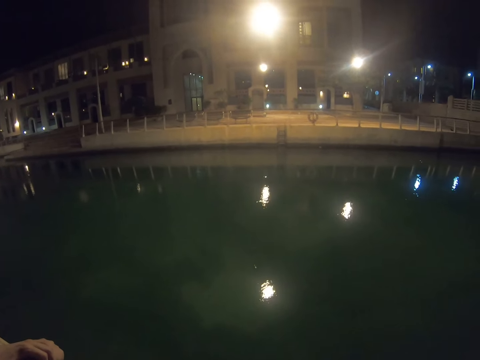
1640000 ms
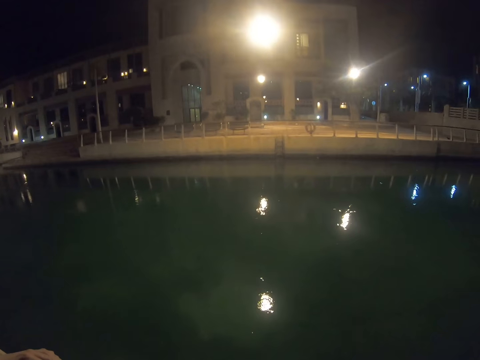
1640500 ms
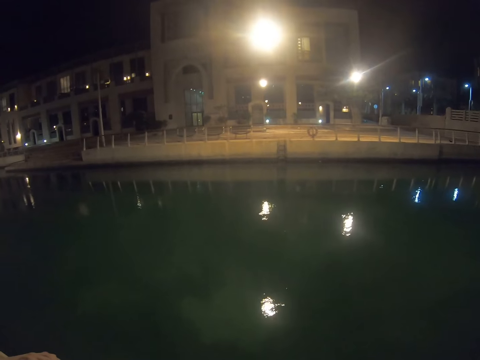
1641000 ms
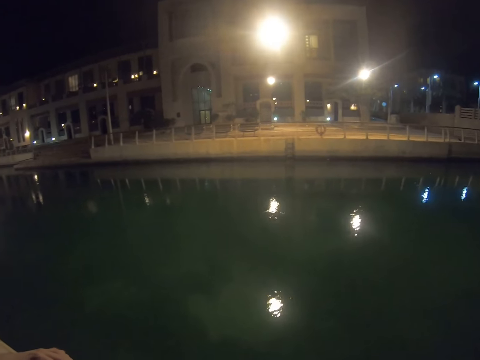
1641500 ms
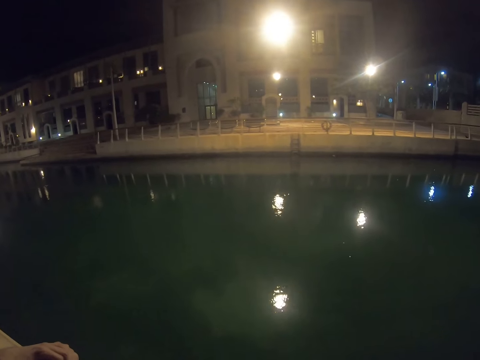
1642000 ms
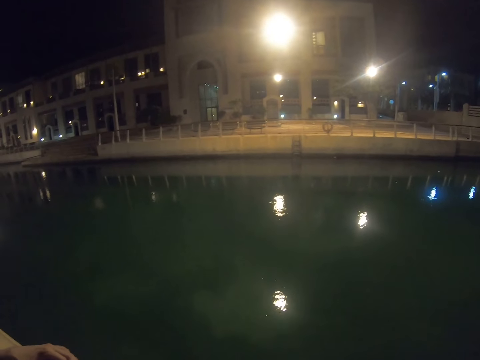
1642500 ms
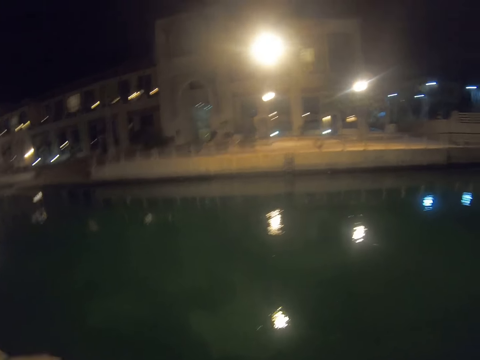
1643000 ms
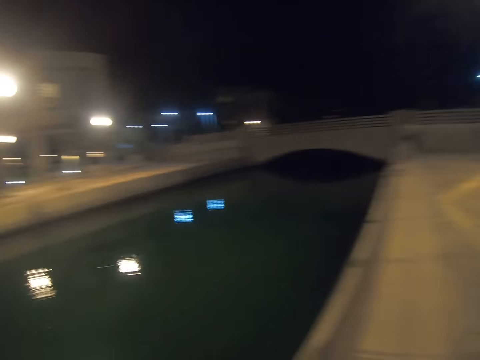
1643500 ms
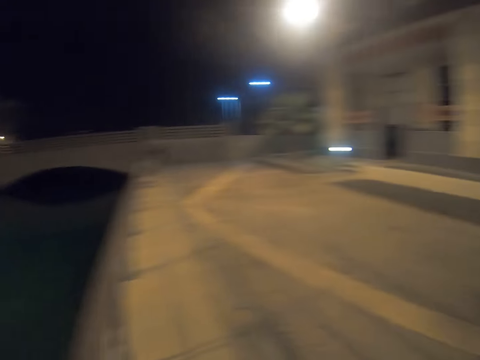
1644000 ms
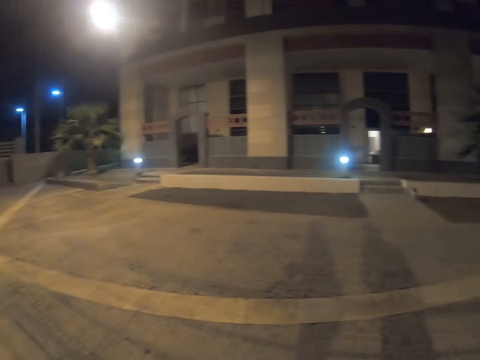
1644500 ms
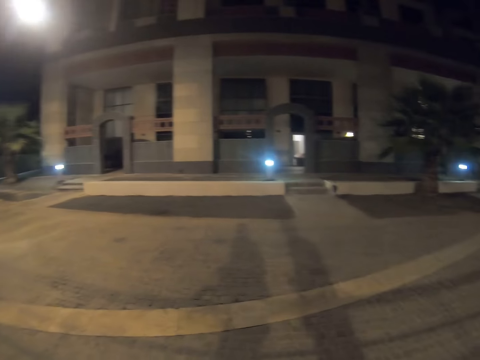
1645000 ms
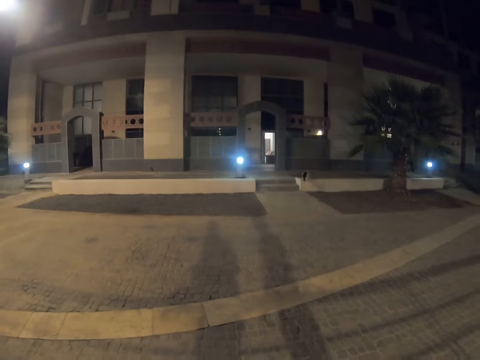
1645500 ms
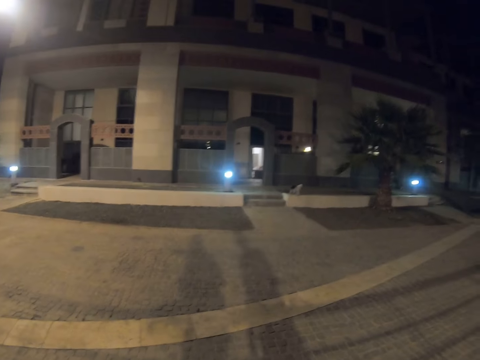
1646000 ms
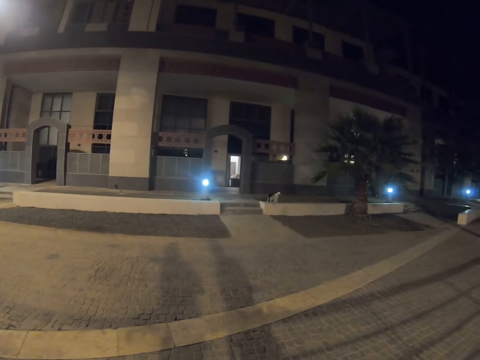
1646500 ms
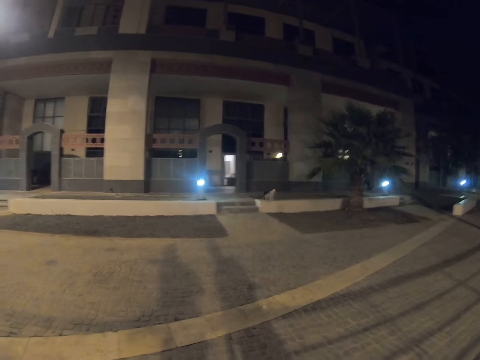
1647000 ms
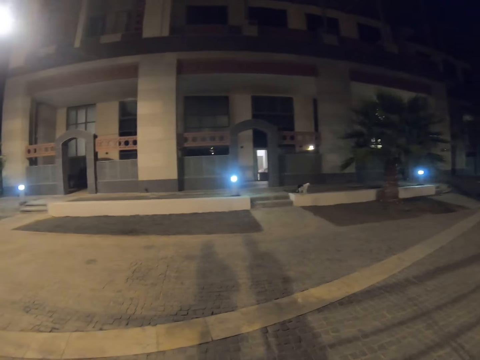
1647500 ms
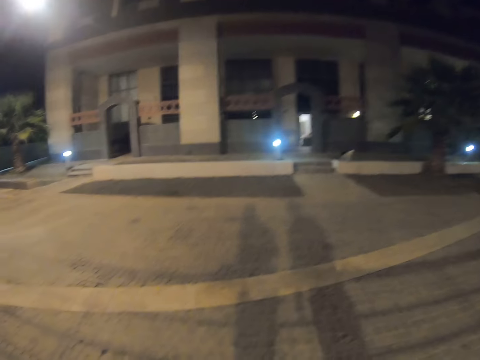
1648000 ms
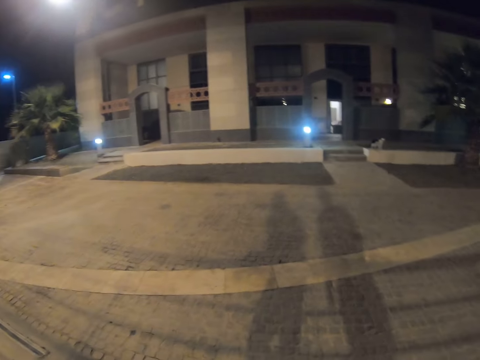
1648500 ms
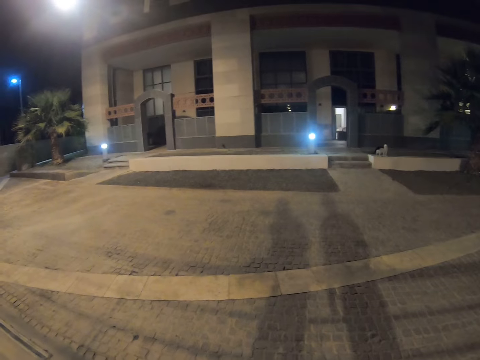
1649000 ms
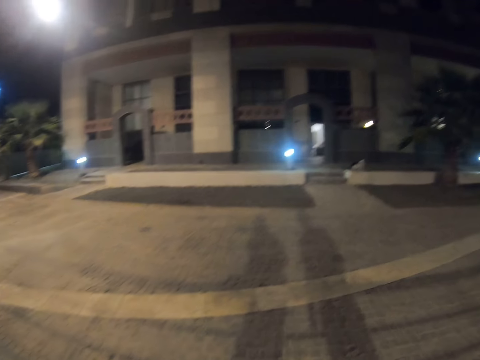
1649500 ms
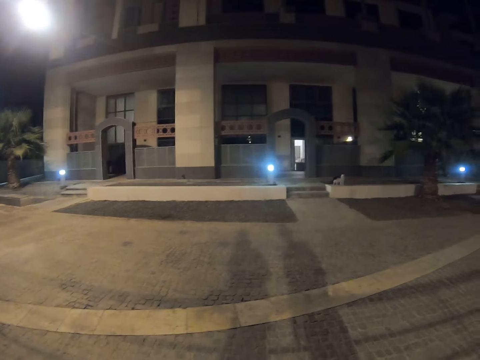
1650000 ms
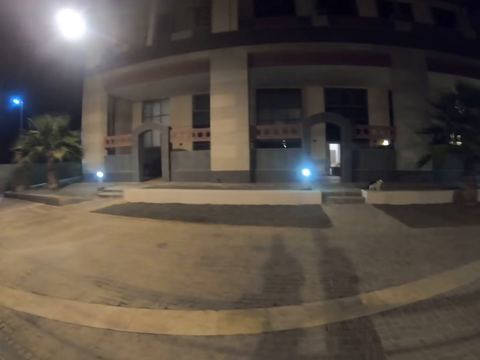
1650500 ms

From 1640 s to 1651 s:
The camera wearer turns around. They stare at a cat.

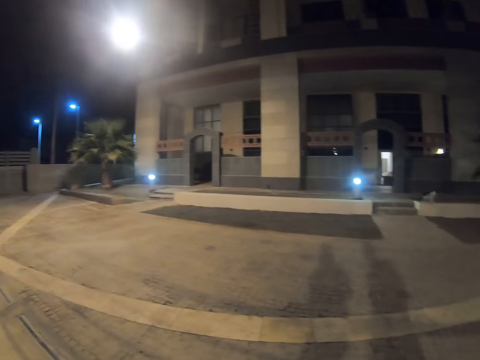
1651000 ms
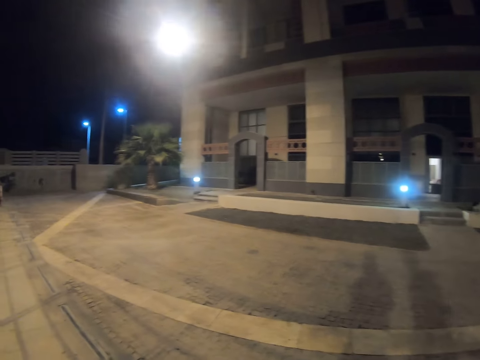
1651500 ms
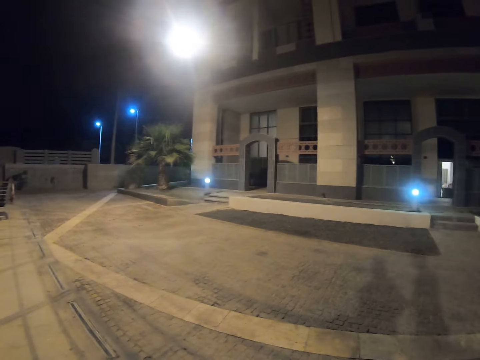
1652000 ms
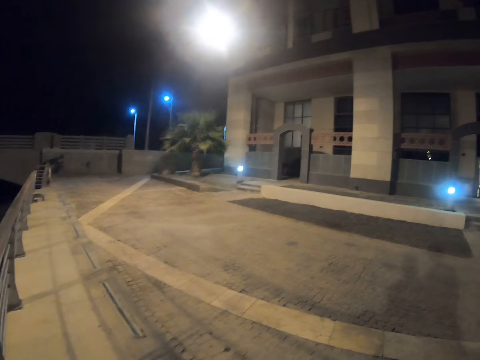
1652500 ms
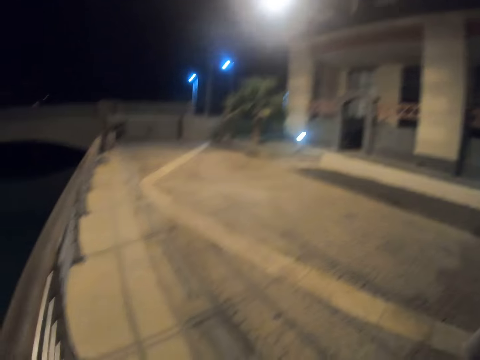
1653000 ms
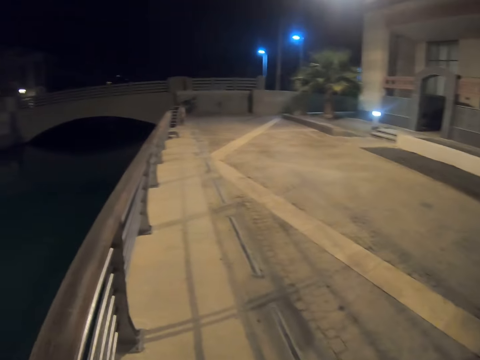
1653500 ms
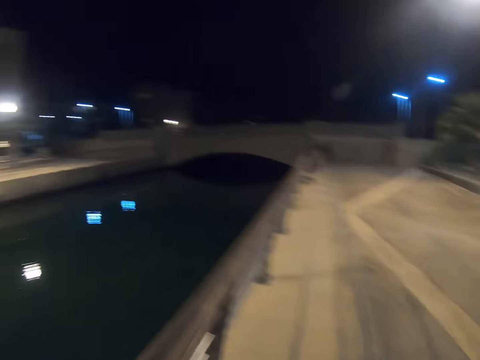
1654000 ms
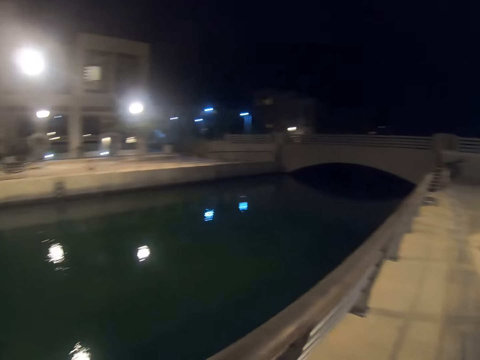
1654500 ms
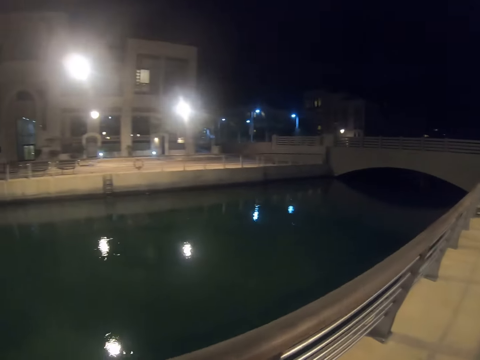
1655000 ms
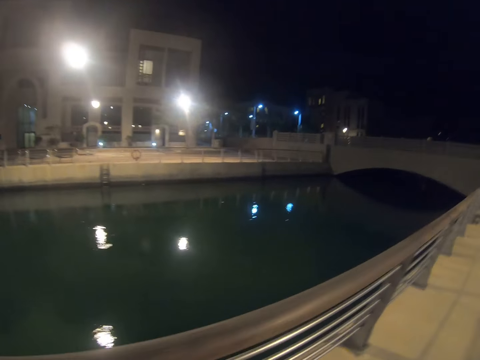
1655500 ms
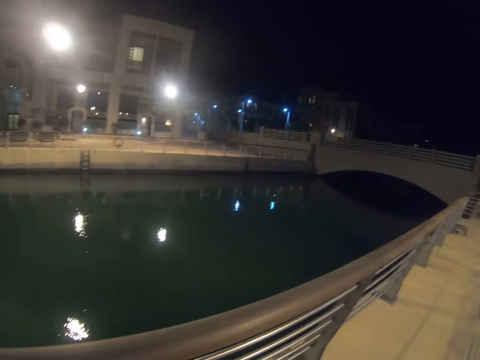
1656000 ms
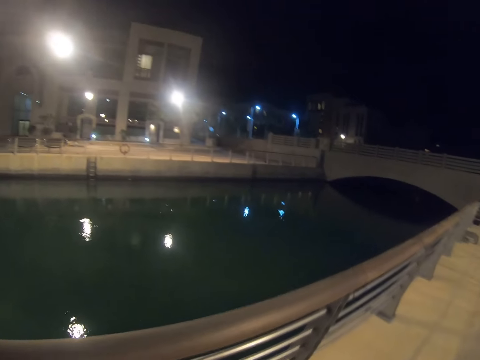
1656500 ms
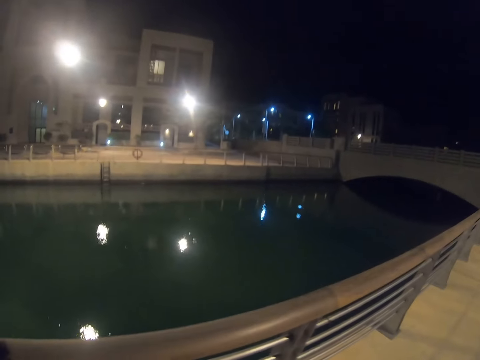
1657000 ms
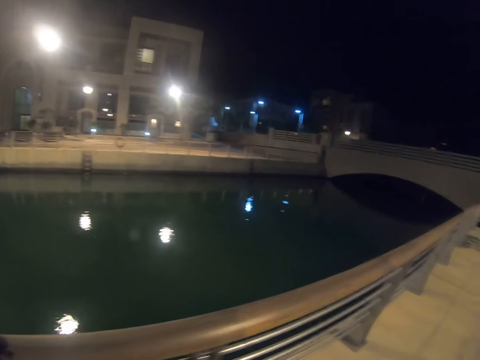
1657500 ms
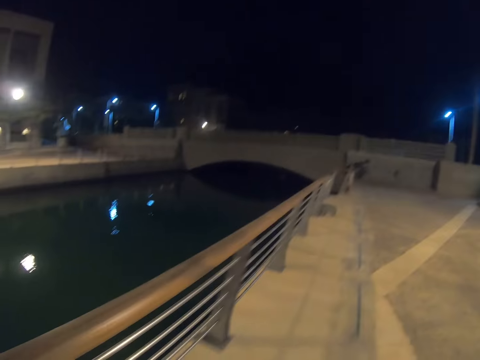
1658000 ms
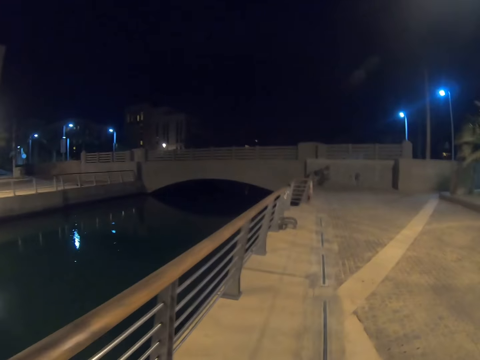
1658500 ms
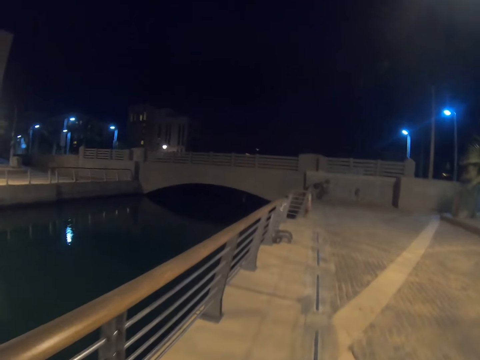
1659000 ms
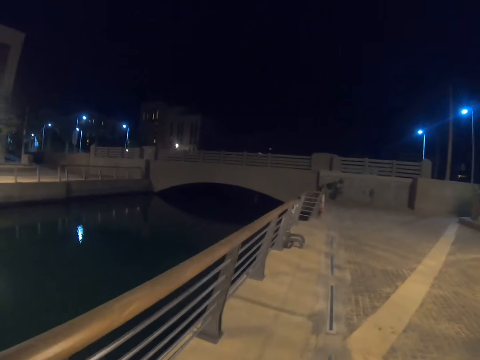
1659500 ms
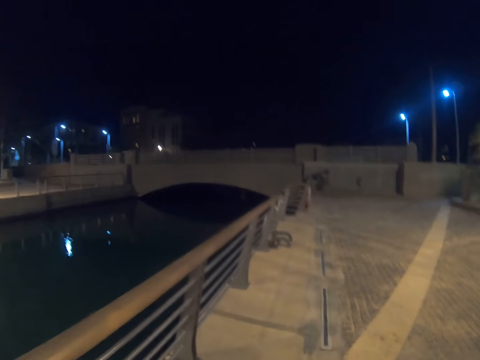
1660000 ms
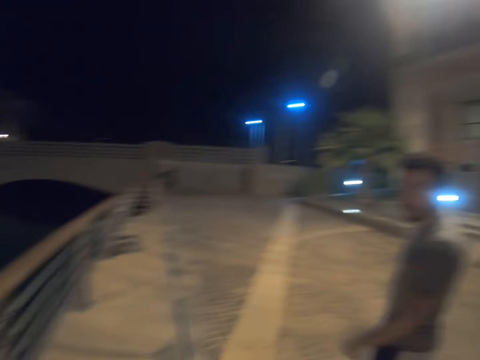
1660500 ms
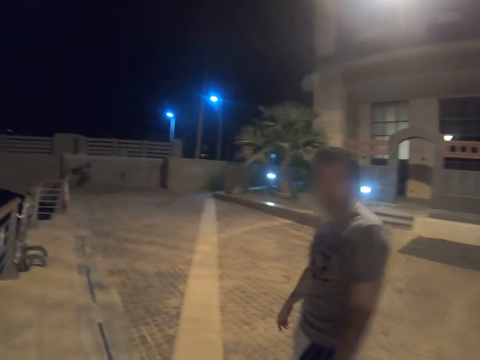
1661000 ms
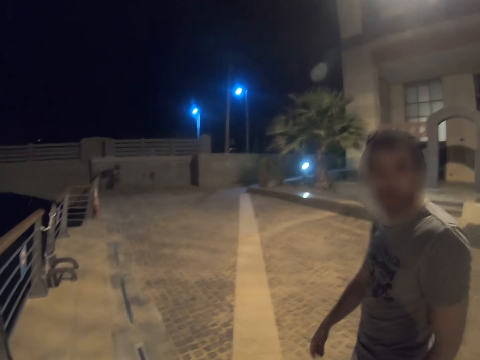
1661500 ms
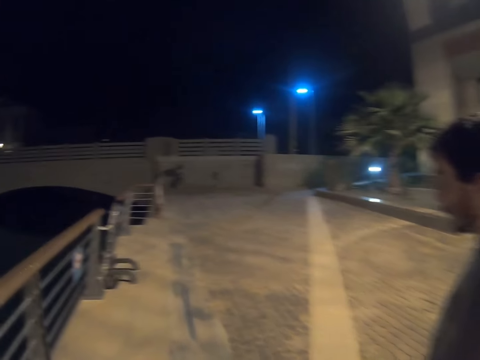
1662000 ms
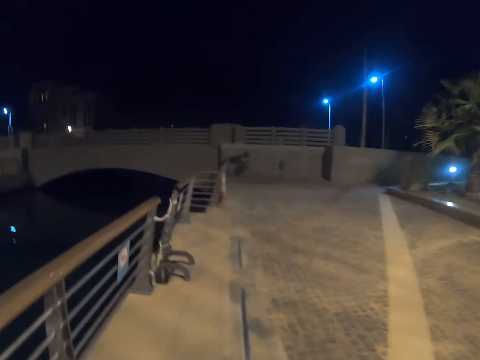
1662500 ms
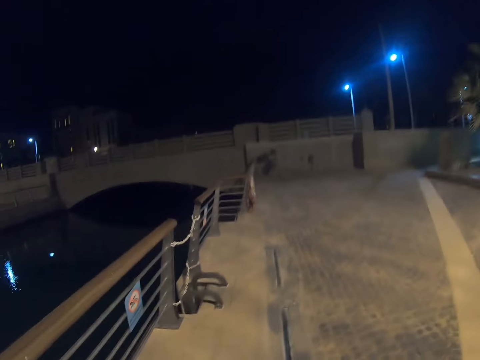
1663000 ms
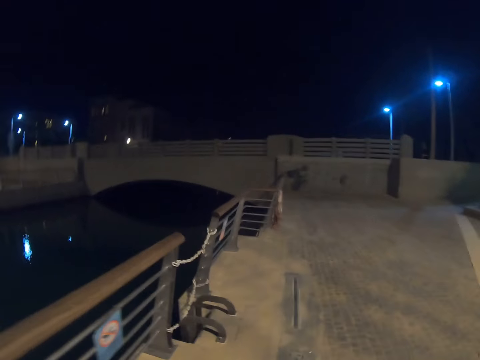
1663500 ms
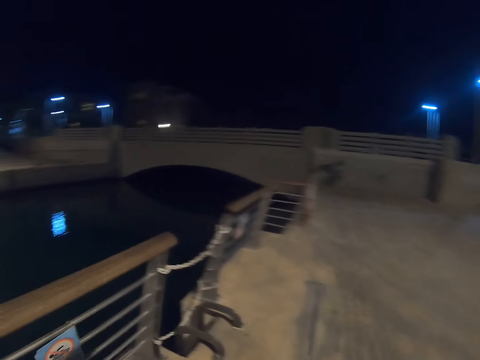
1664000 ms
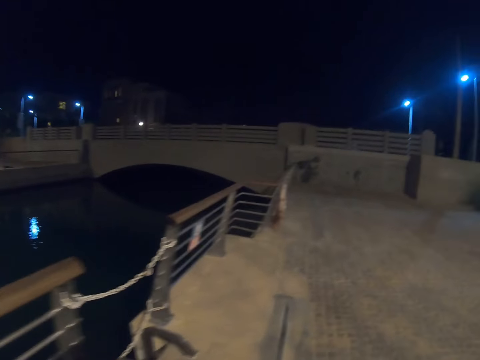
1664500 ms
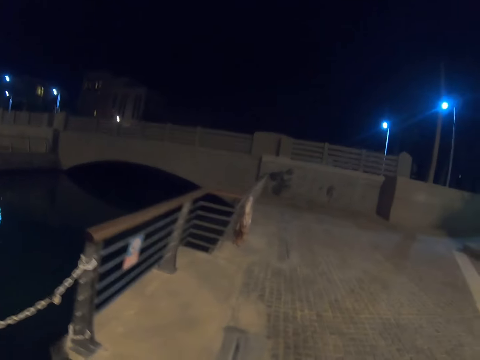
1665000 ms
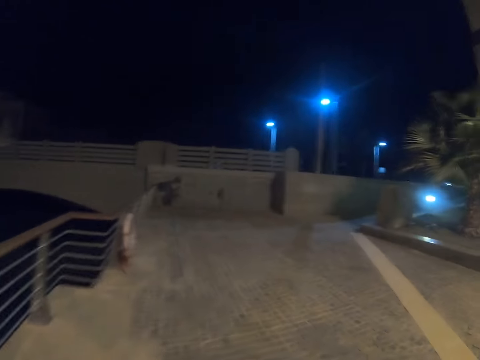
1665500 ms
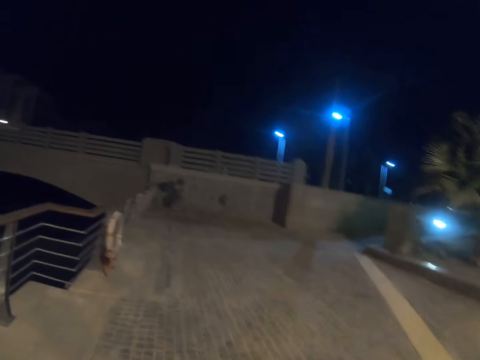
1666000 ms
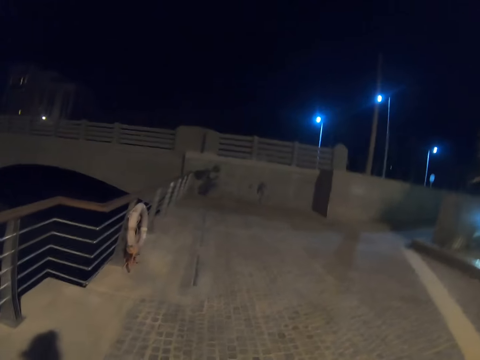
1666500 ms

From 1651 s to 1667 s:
The camera wearer walks with a man on the pathway. They look in the water. They walk. They look at the man.
